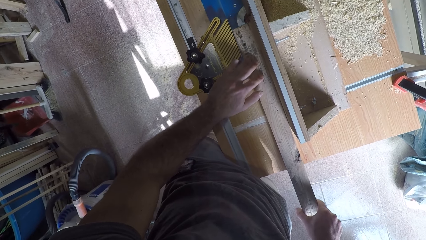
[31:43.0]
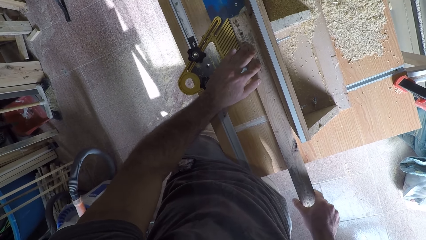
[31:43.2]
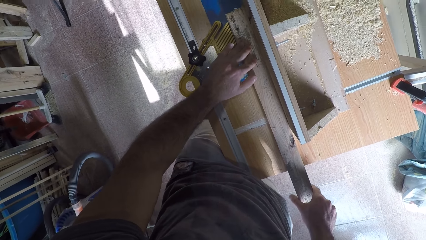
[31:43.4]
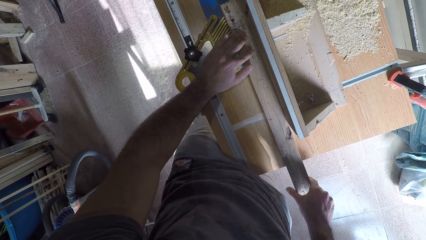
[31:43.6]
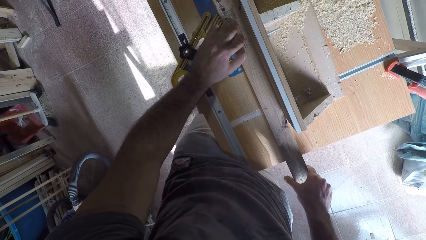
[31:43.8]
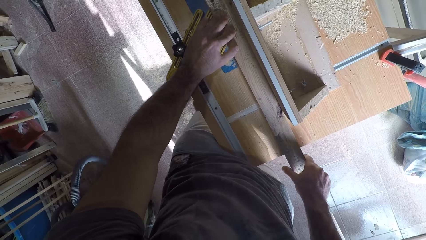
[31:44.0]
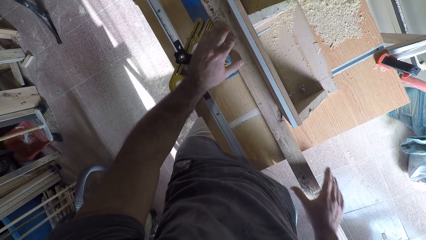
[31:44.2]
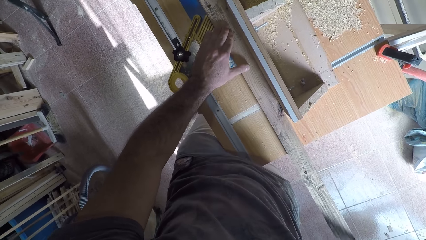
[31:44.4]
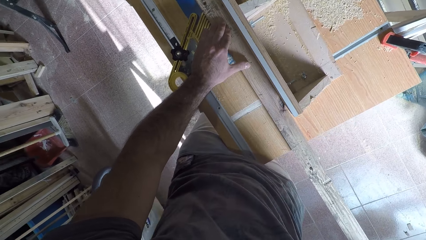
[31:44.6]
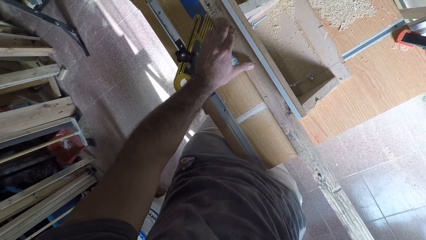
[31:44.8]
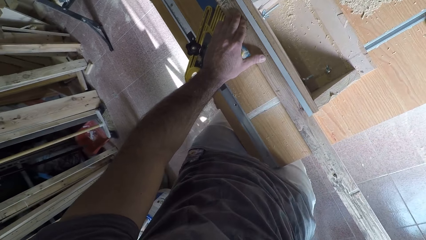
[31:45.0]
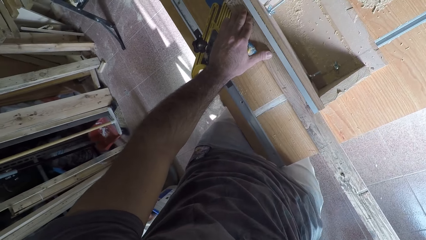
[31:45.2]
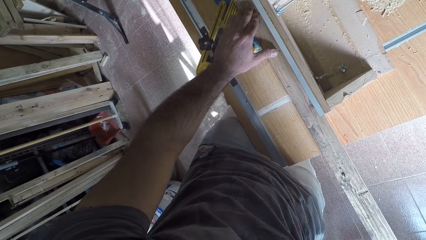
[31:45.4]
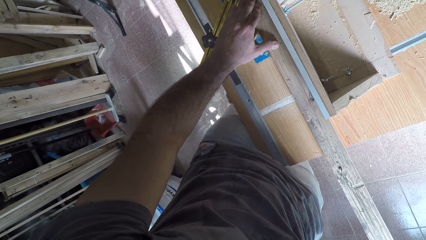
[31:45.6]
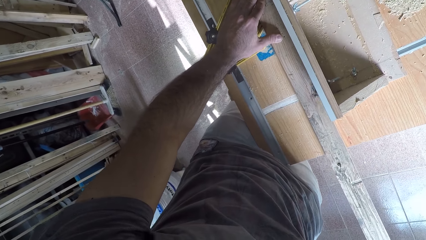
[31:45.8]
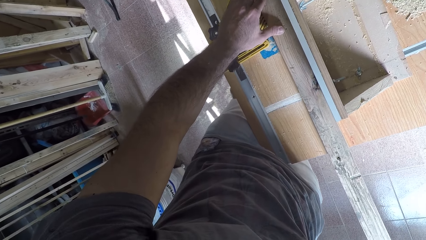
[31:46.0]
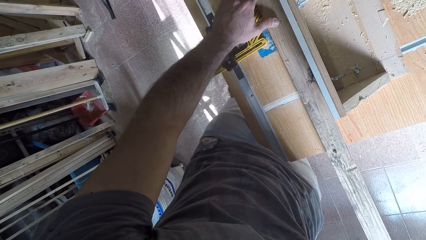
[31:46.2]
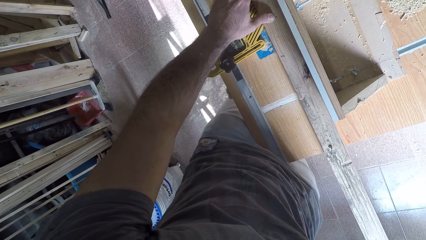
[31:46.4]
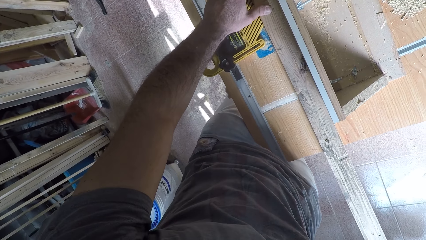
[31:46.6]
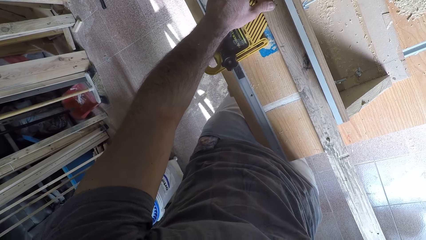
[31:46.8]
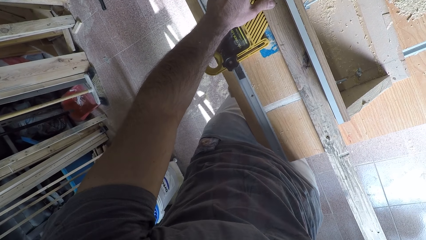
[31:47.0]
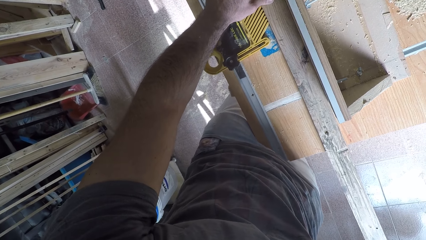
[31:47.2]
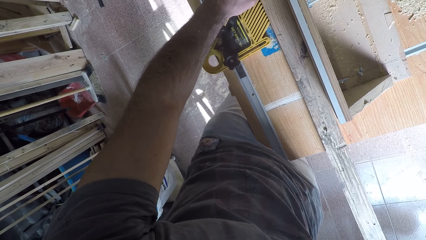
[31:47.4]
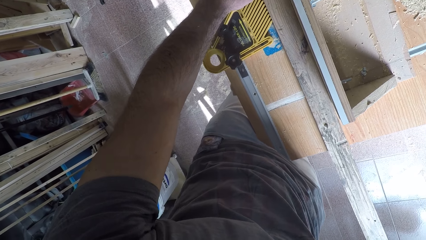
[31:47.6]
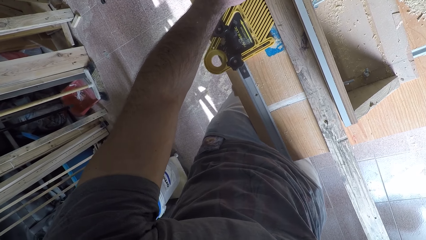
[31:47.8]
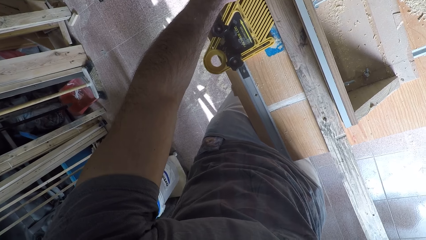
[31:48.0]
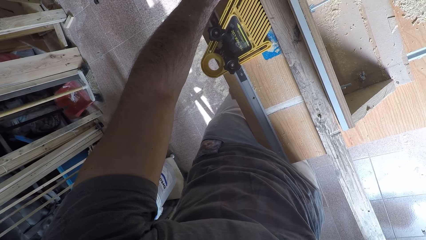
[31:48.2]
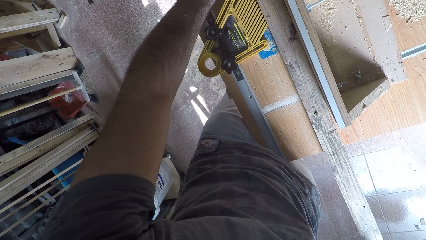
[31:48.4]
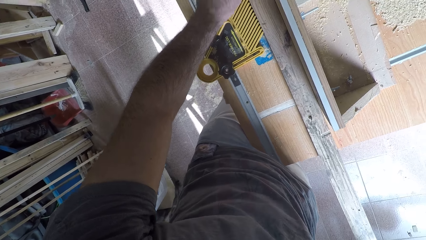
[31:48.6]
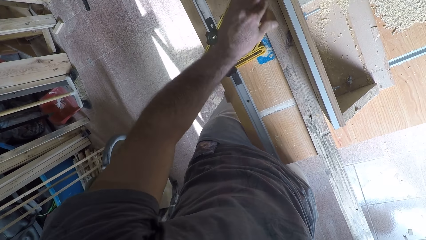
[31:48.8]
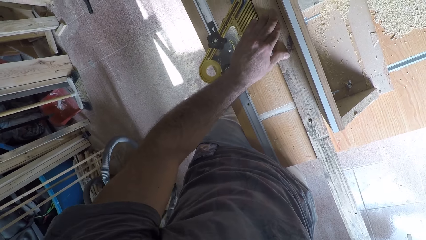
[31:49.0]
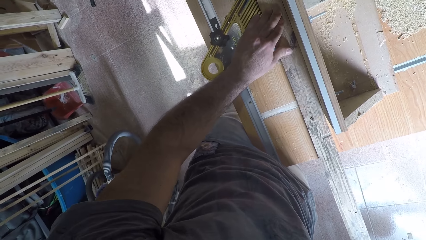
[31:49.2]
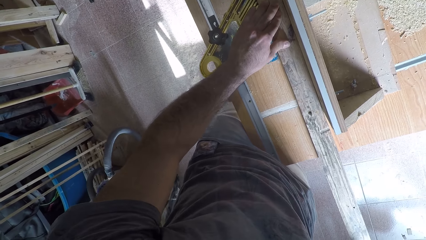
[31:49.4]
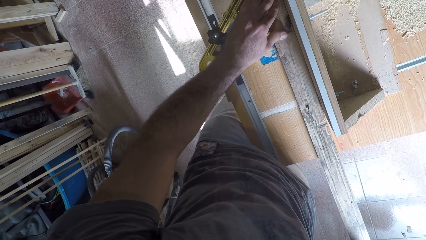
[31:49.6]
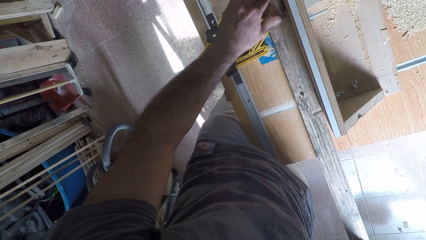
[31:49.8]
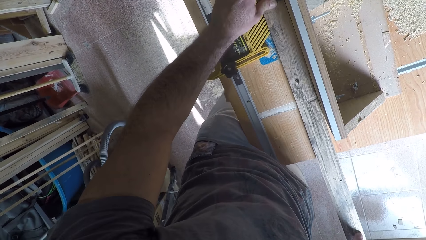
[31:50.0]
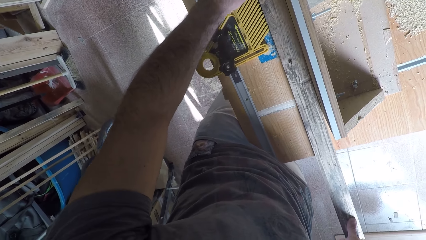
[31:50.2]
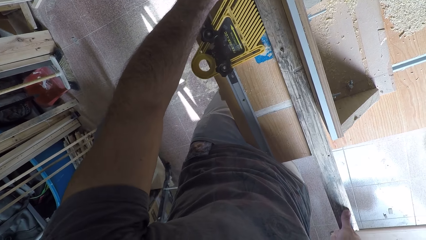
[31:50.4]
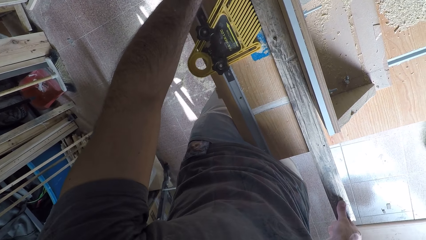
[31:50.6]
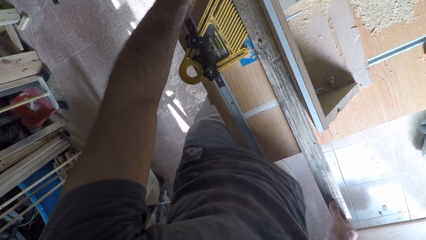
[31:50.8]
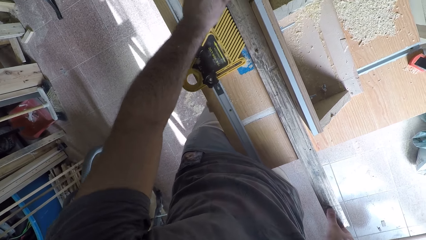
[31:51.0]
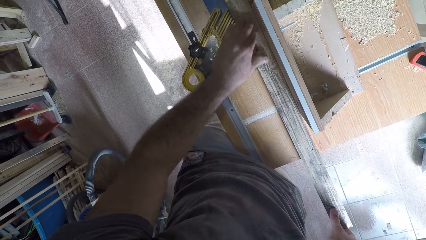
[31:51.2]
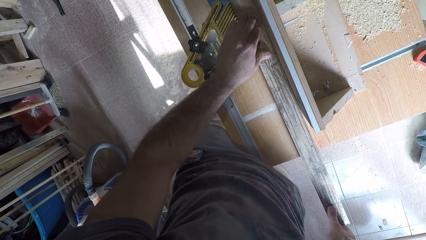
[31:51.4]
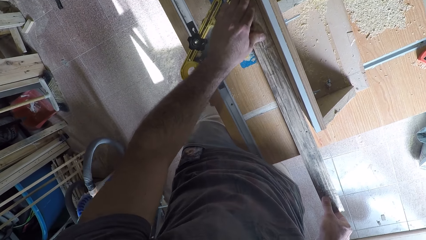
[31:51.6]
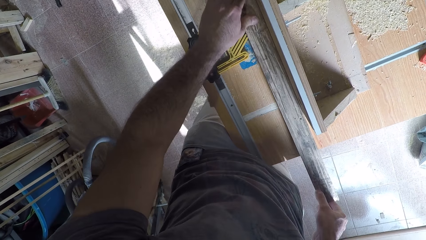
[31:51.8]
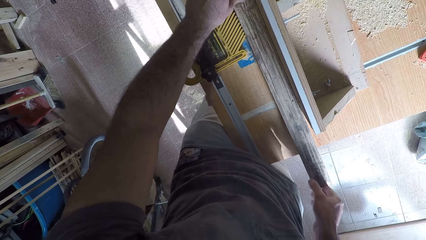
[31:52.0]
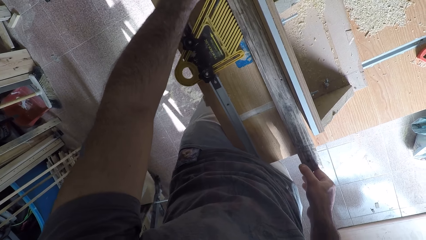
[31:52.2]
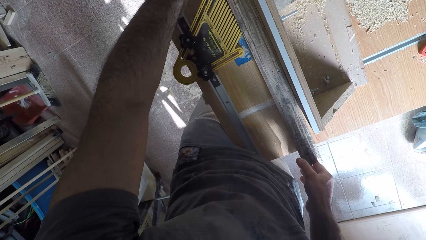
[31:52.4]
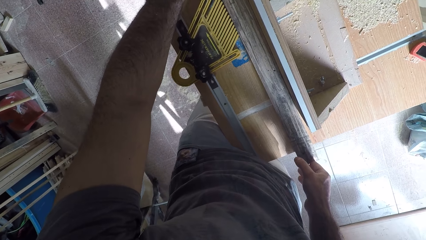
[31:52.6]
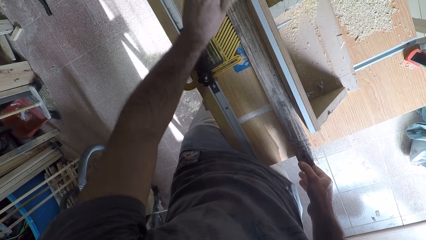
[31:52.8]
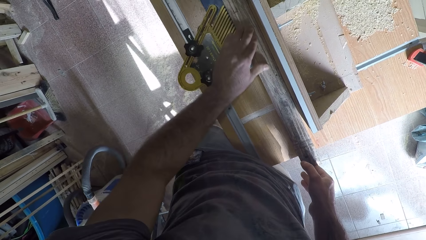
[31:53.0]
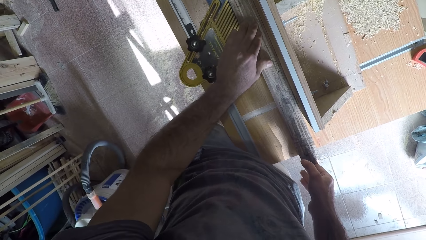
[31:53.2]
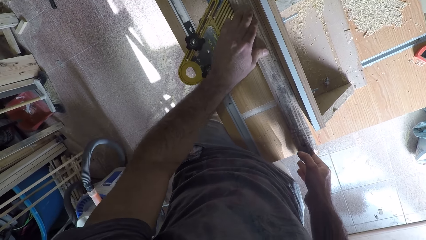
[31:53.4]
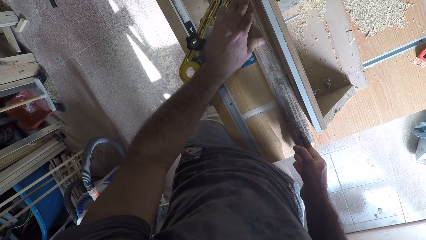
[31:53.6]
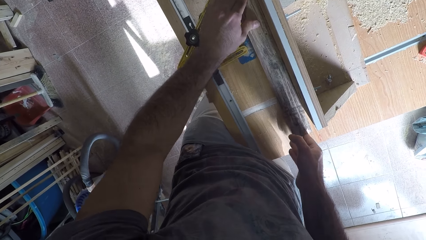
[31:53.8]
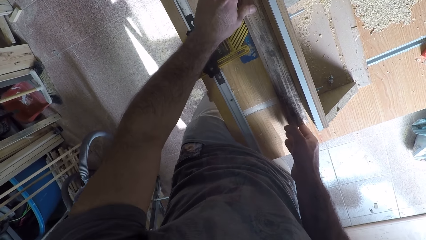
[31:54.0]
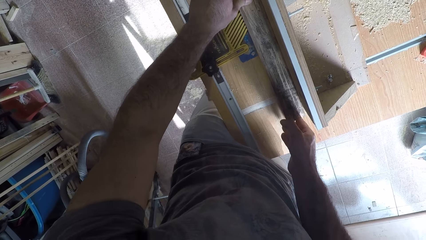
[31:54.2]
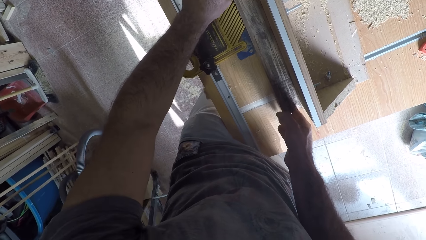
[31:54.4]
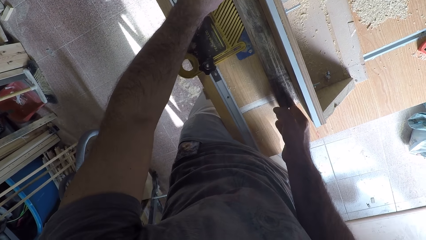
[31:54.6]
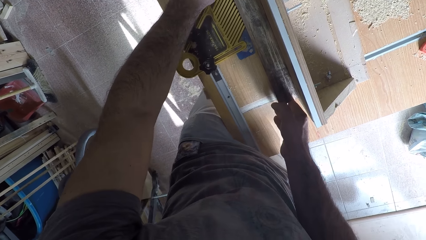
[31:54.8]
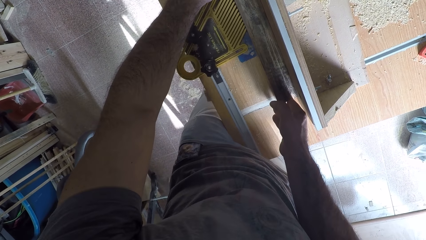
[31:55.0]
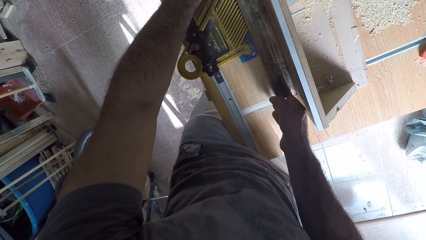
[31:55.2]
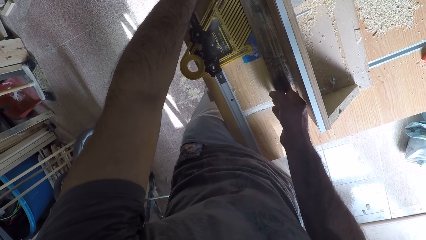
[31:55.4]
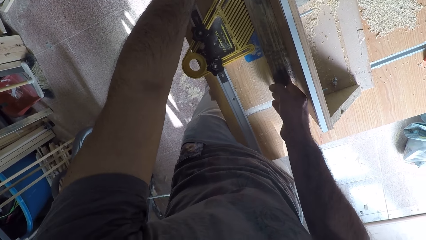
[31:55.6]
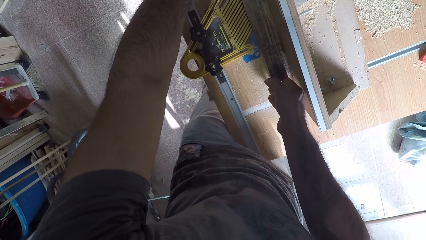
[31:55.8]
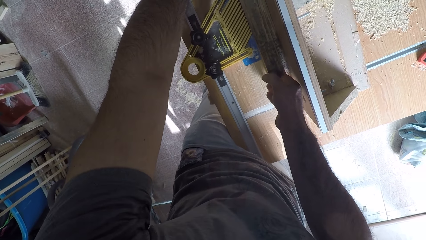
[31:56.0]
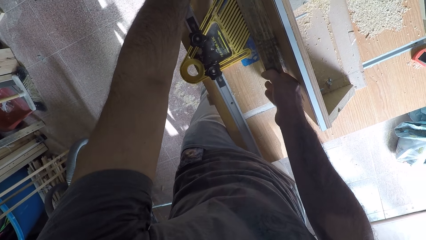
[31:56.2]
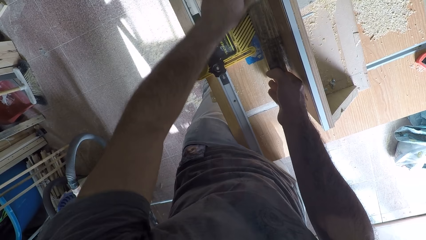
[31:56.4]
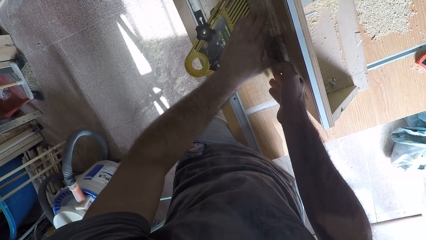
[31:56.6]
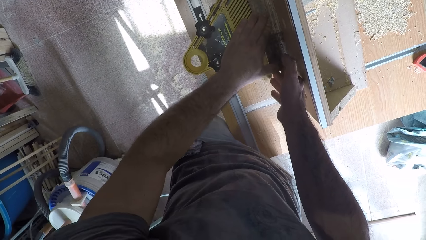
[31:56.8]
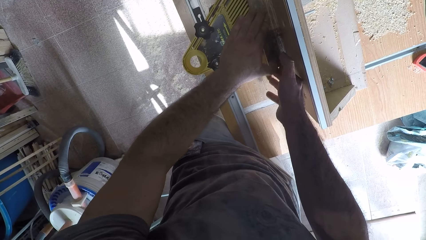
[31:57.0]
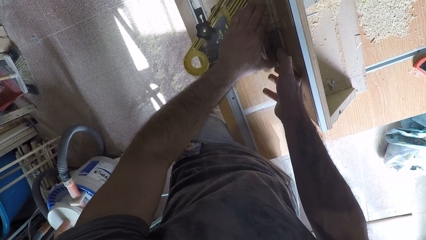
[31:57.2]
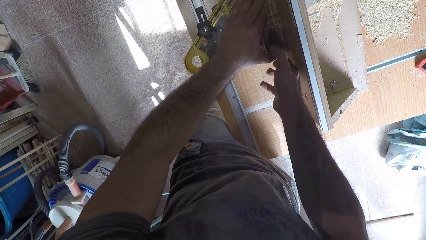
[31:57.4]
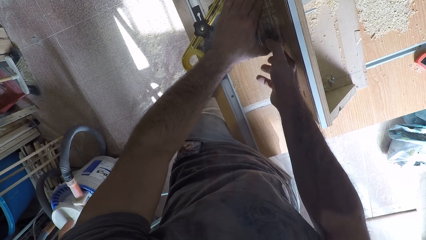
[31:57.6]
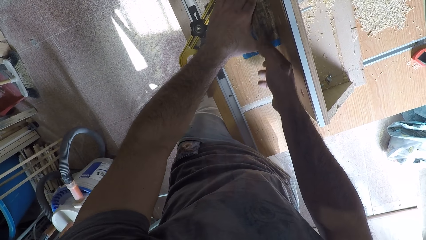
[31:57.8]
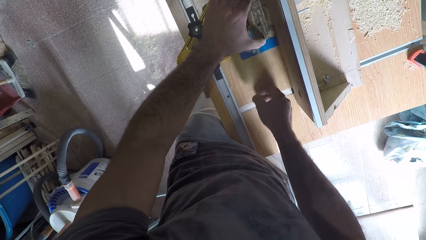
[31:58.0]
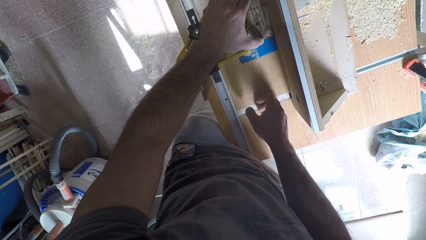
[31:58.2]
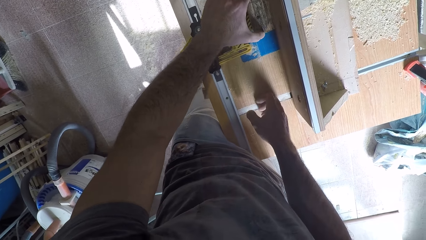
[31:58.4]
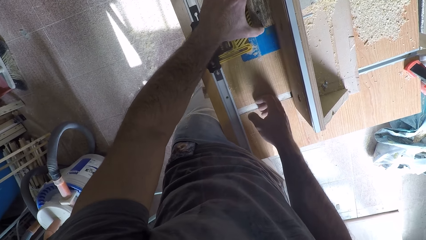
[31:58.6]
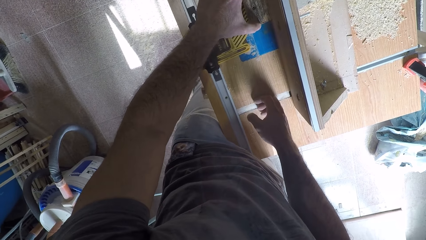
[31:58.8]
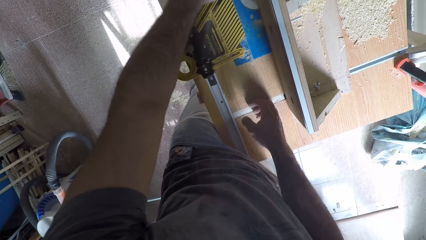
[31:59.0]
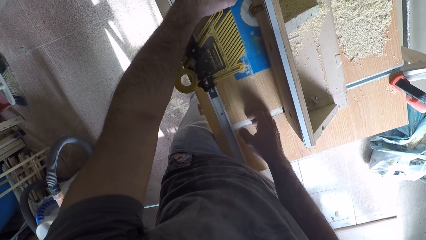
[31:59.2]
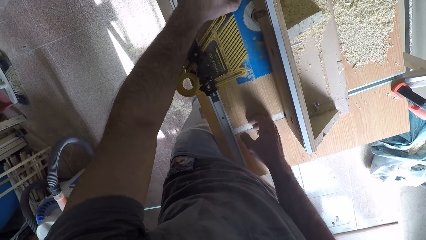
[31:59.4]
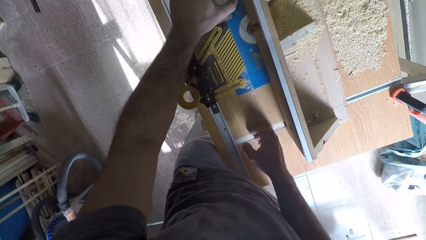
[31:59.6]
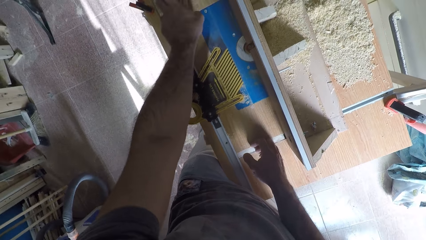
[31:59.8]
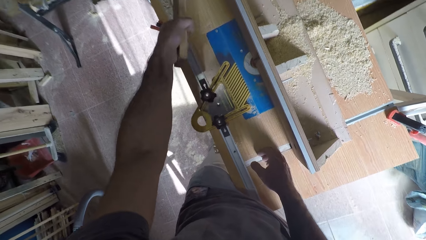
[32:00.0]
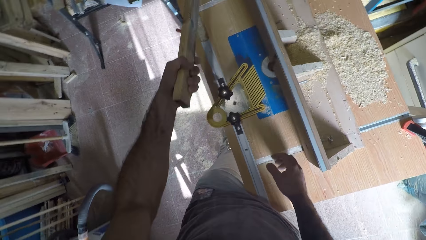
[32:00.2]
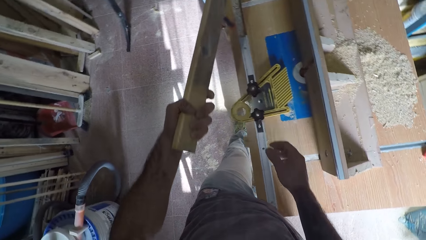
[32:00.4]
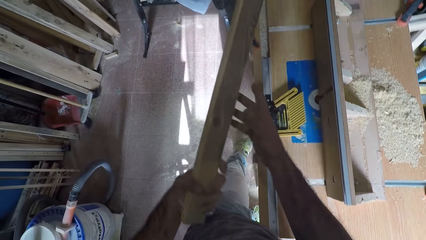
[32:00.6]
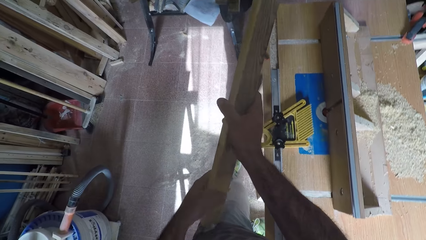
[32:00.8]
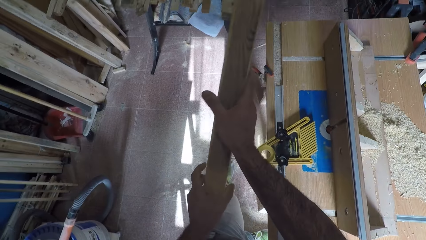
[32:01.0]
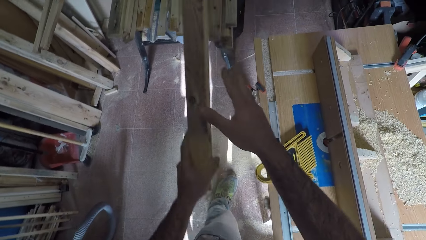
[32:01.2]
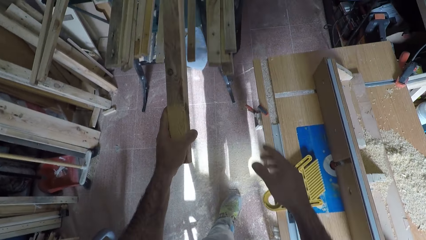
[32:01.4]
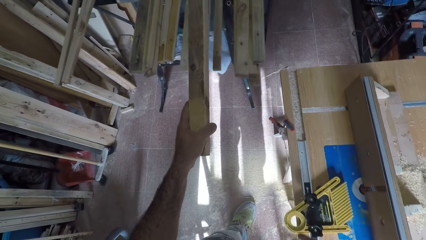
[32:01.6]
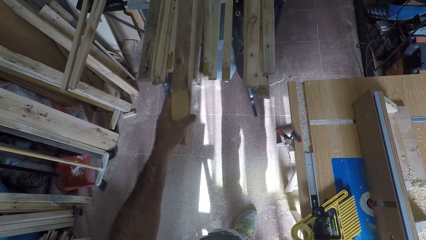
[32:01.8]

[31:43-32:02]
The camera wearer pushes the wood against the smoothing machine. He works on the wood with the circular saw machine. He takes the wood off the circular saw machine with his left hand.
